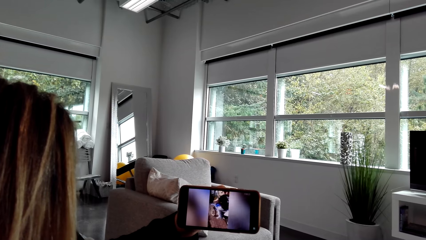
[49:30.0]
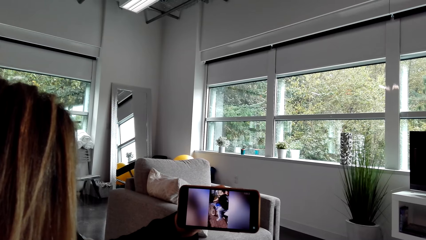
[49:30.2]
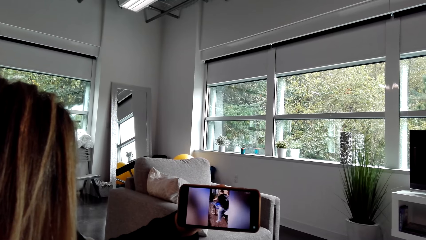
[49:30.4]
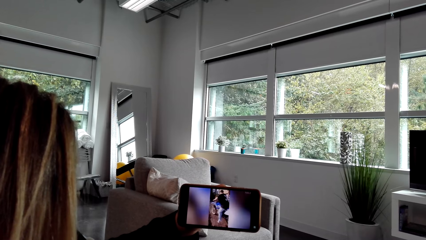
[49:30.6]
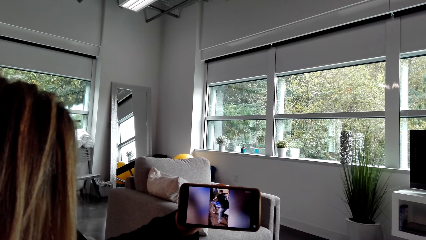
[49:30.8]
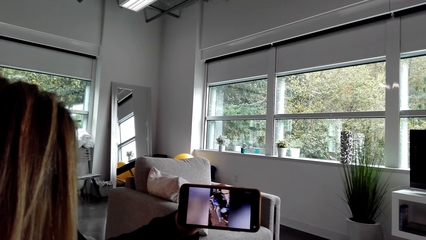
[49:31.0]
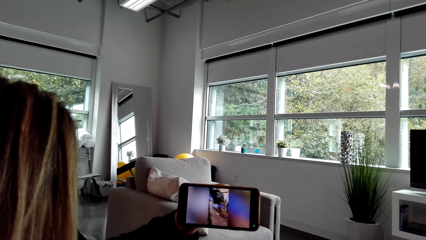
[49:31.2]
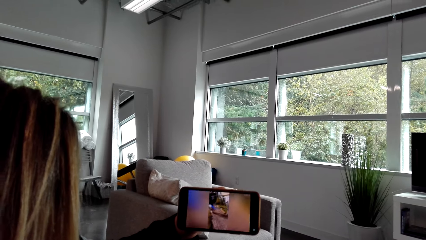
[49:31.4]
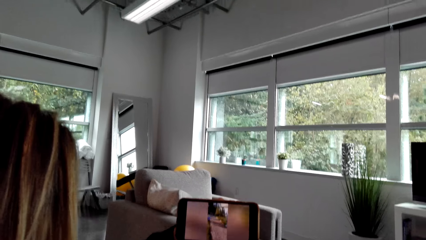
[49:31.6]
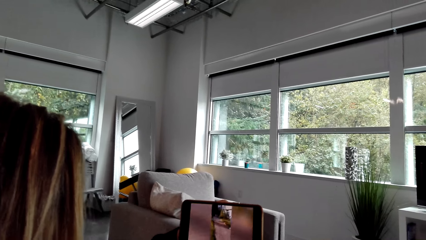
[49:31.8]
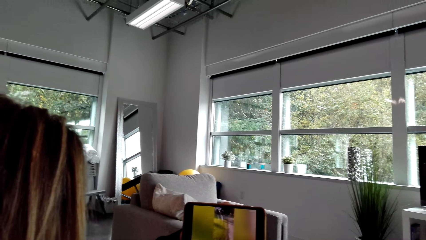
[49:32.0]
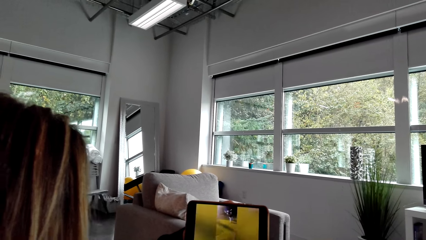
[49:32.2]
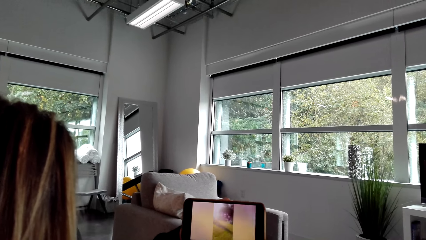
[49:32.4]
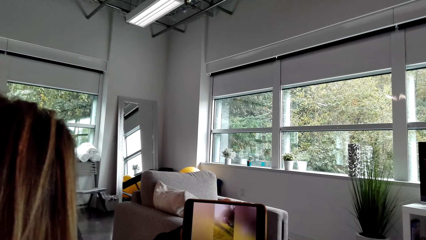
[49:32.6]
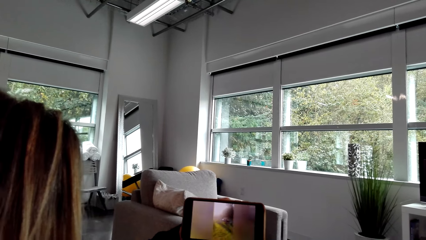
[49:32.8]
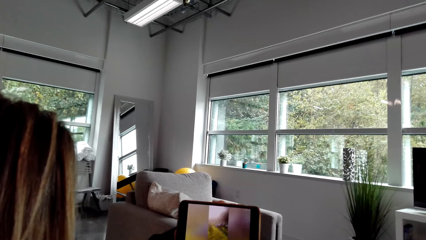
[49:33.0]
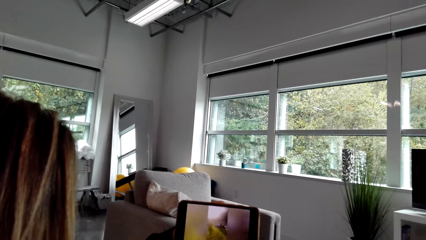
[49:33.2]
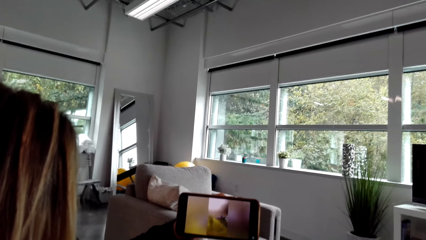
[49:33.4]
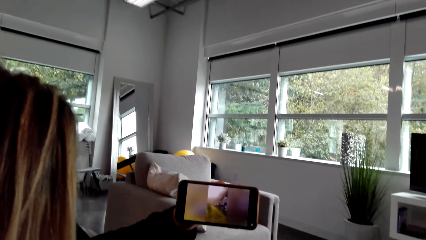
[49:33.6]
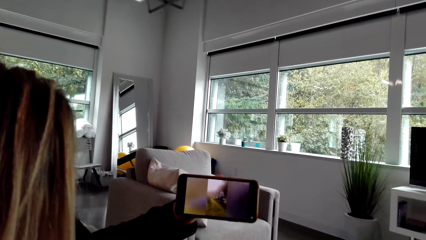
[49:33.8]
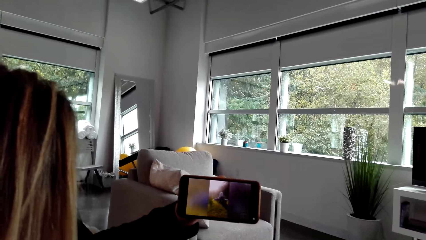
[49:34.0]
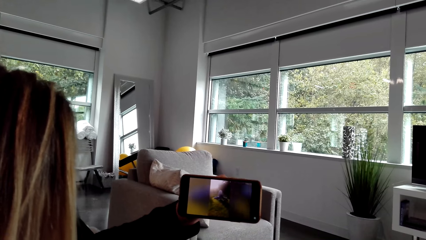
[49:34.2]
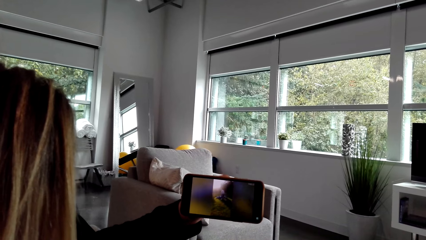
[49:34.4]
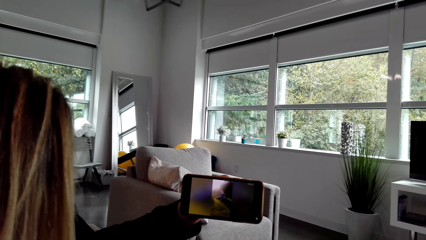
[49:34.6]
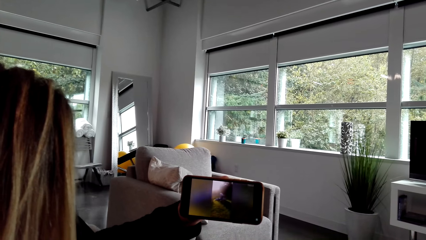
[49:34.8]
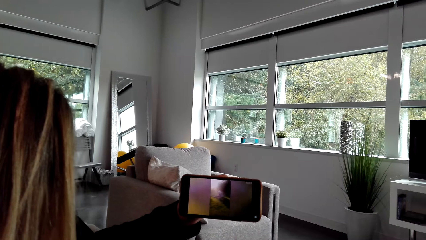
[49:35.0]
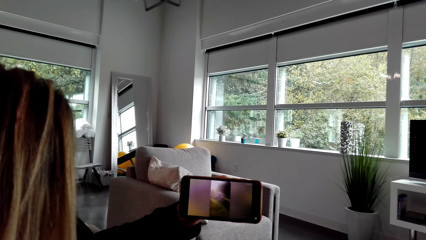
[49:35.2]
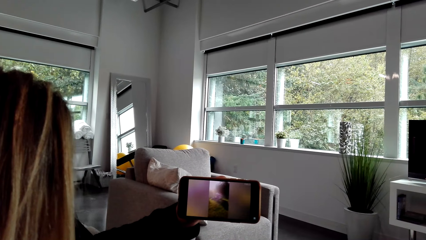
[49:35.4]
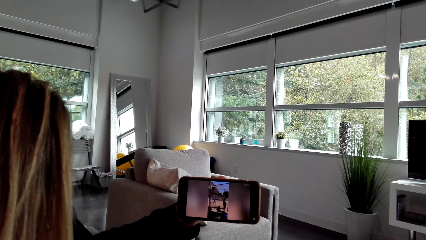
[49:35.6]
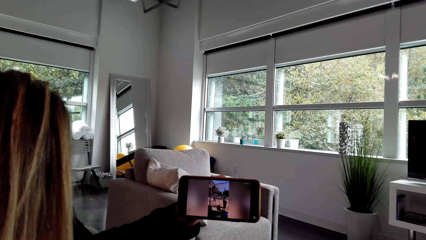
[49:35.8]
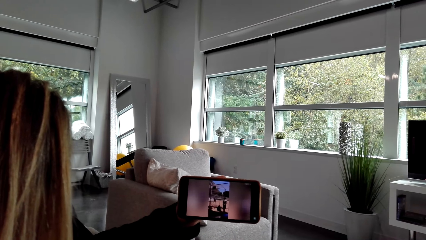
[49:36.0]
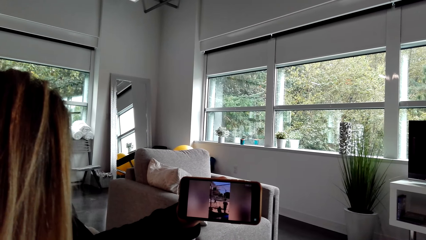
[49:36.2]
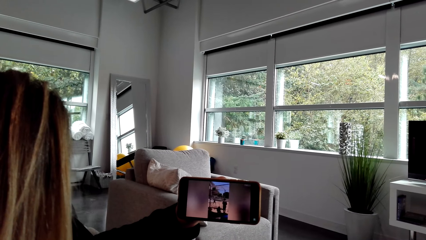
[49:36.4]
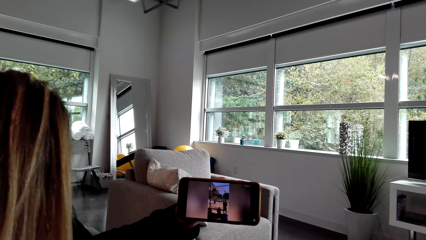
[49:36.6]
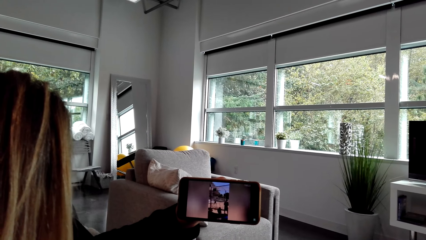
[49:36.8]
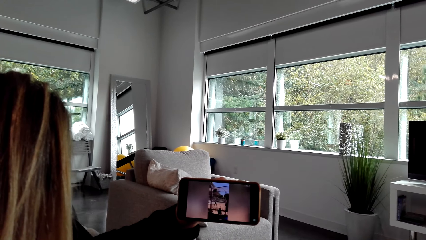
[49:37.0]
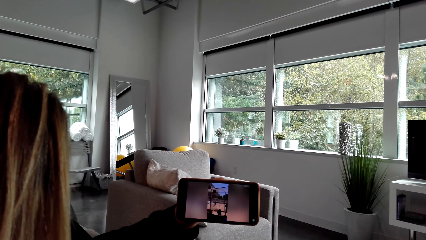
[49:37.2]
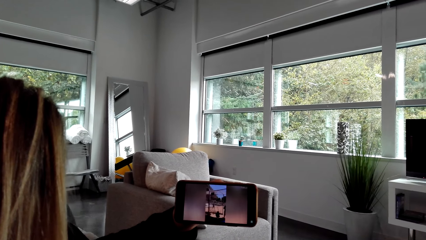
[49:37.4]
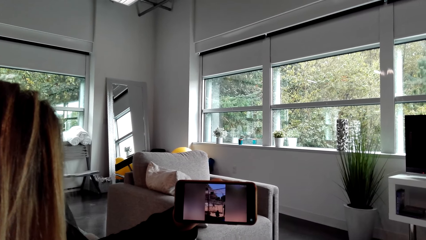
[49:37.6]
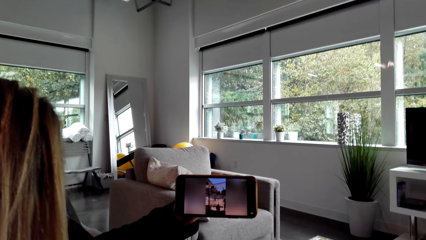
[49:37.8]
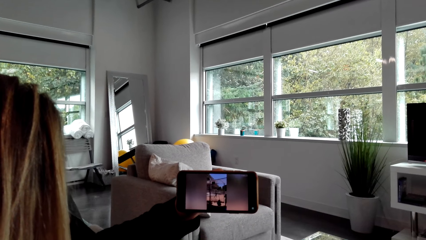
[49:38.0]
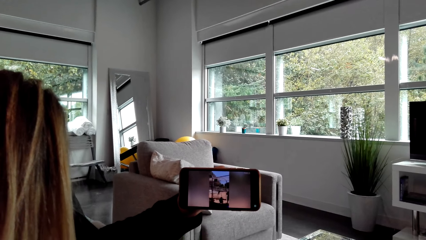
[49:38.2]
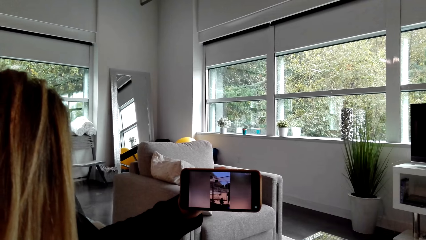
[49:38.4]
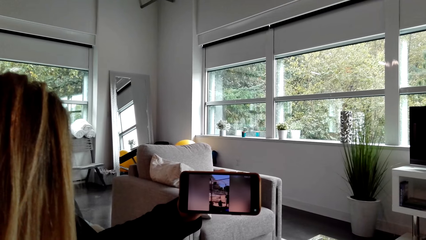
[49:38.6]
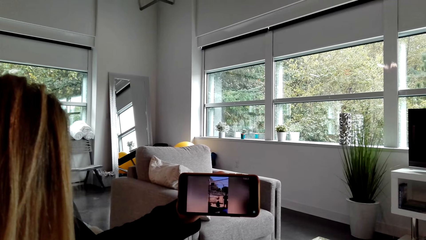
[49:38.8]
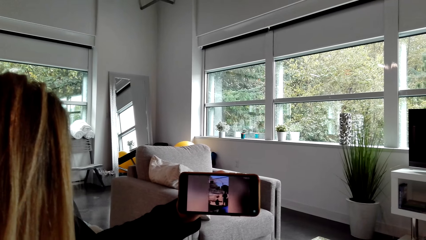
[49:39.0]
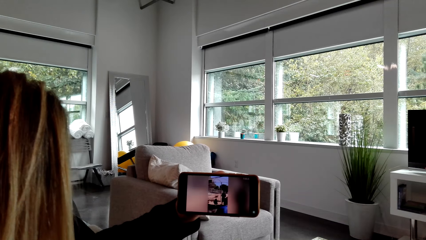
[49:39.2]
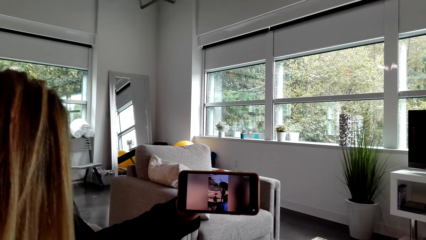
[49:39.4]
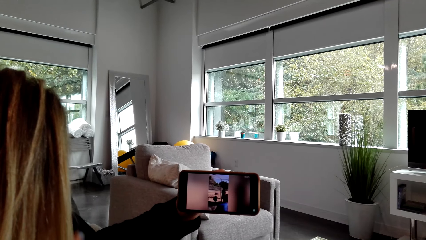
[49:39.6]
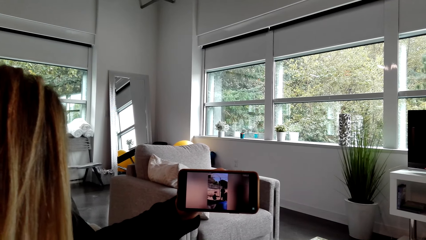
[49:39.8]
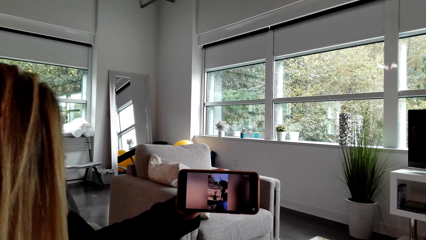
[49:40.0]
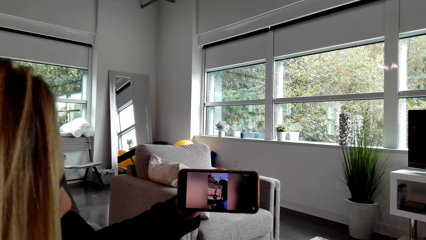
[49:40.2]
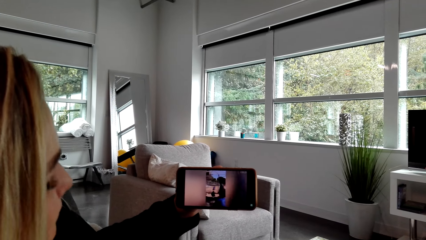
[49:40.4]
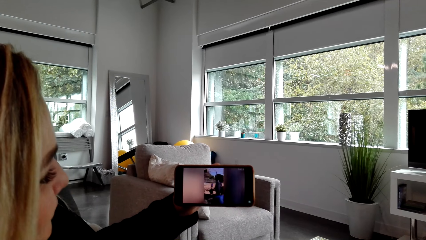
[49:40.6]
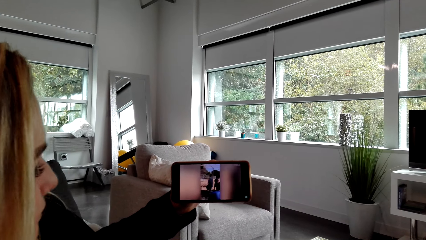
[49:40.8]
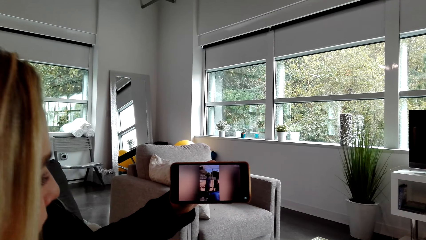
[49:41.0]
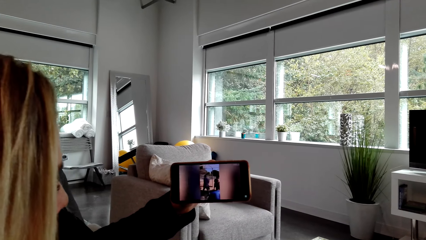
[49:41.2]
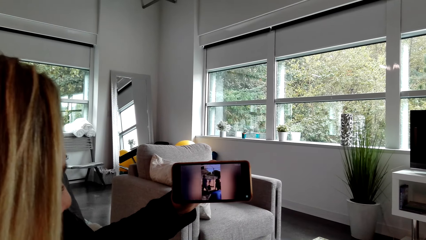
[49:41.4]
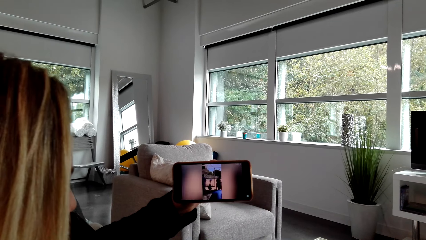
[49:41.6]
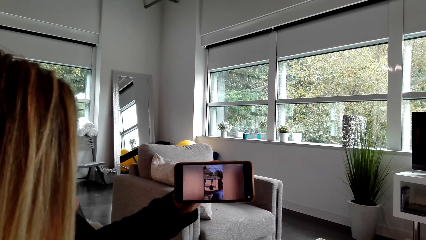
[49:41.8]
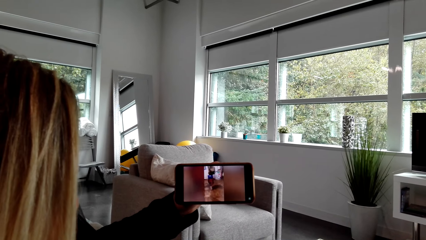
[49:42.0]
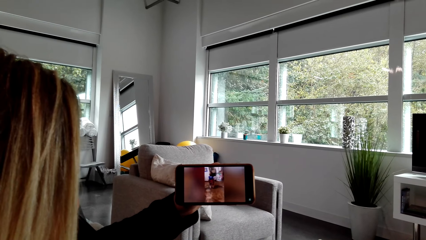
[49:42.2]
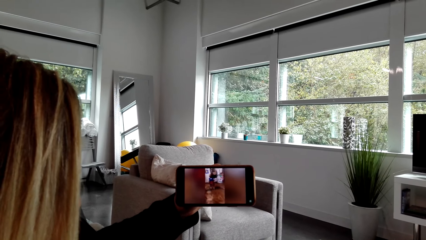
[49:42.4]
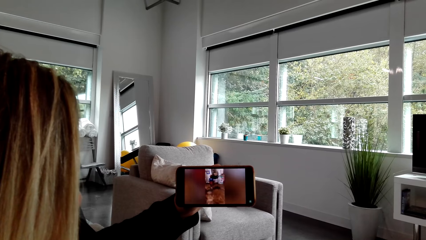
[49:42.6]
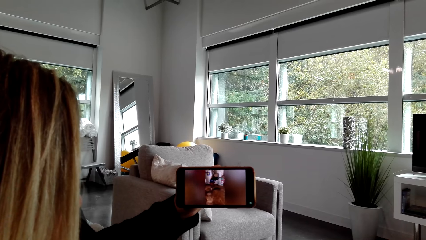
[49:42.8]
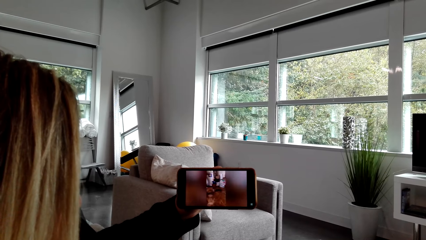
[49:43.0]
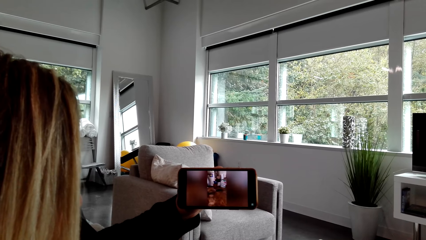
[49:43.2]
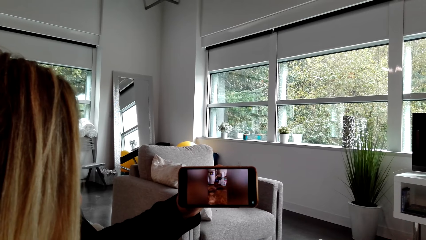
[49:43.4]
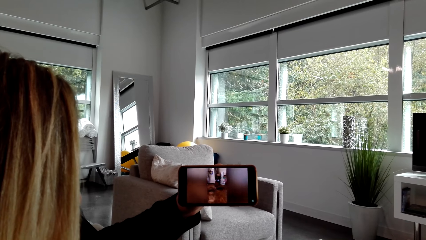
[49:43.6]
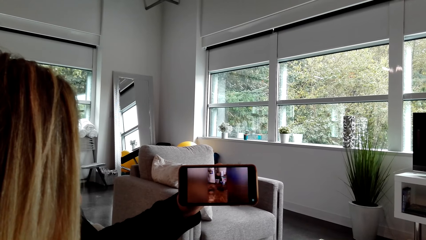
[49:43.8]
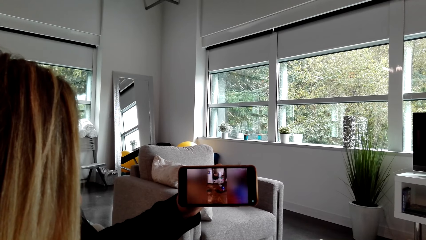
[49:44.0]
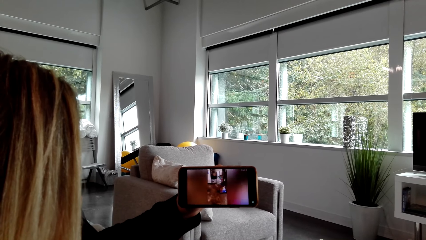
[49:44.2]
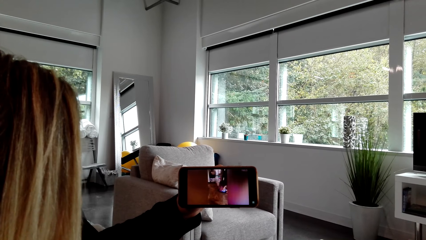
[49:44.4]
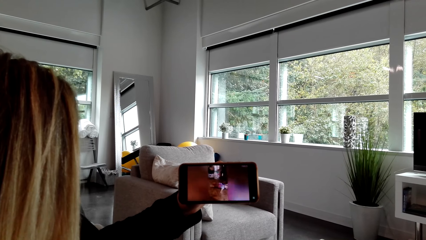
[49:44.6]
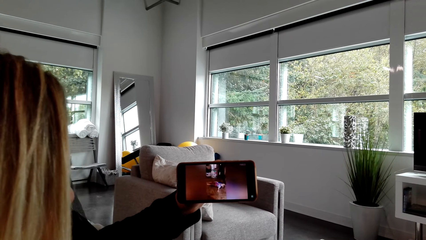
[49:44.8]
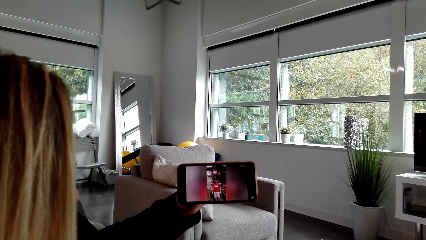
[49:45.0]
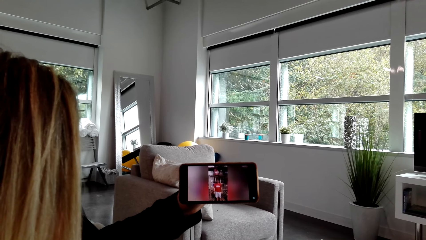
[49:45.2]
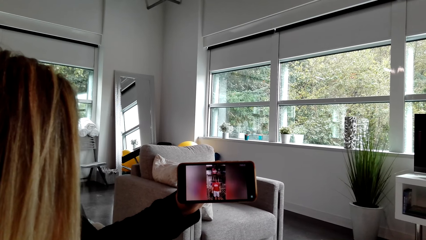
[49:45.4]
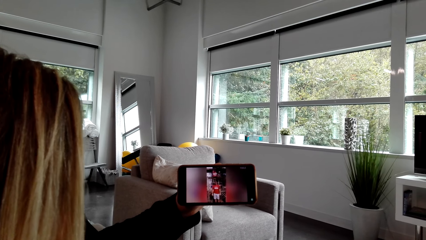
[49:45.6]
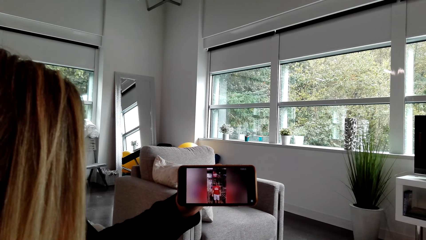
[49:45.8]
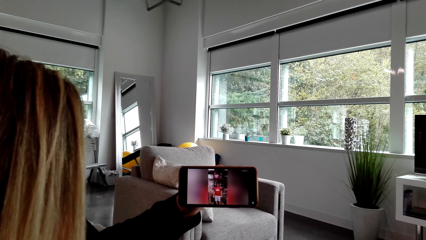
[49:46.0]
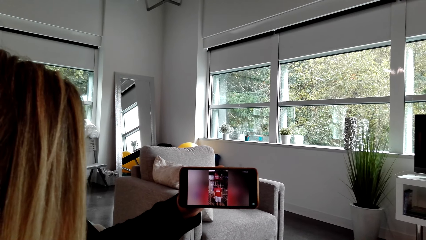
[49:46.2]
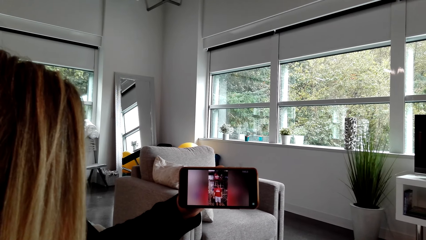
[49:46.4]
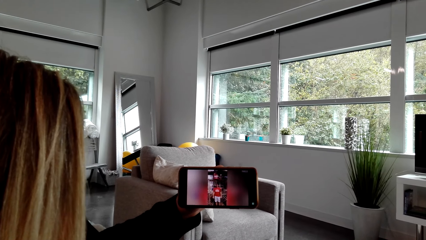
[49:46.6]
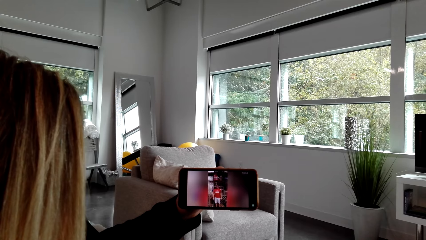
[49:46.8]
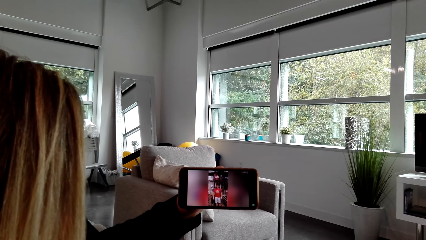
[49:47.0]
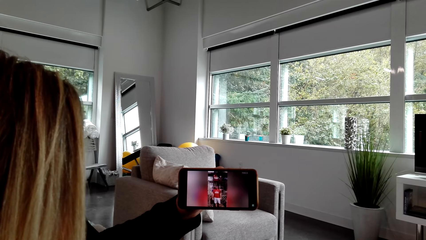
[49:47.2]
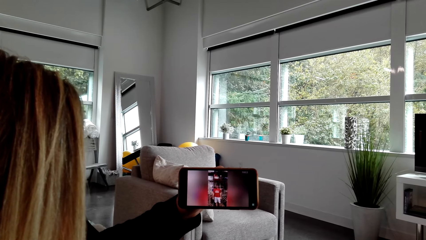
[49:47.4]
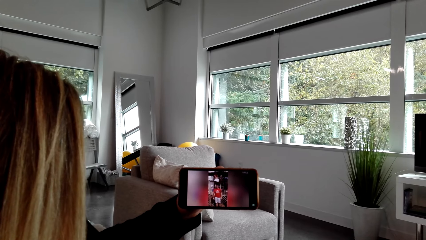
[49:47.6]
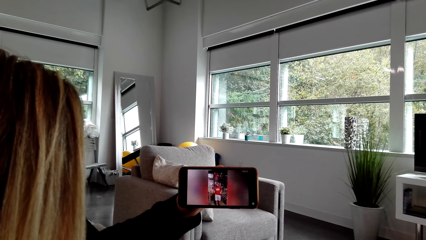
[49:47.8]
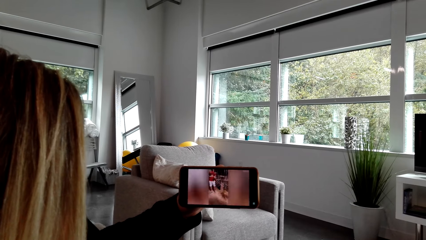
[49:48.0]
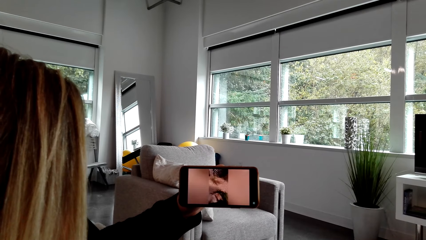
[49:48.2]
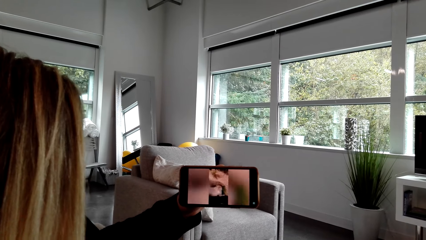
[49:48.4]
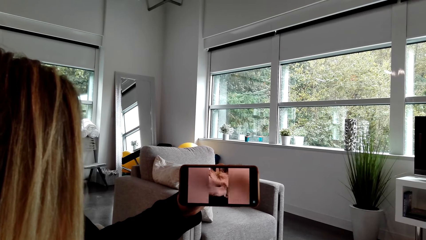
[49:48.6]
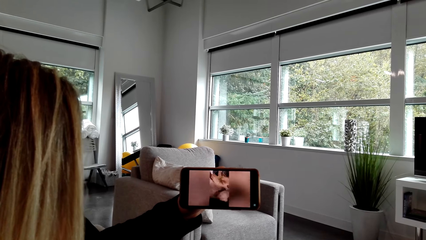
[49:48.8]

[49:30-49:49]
The camera wearer watches on a phone with a woman. The woman moves the head backward.
